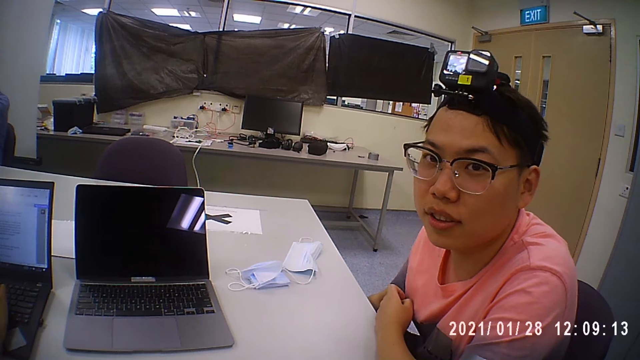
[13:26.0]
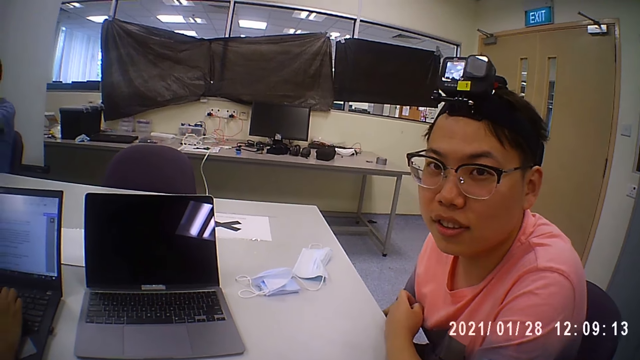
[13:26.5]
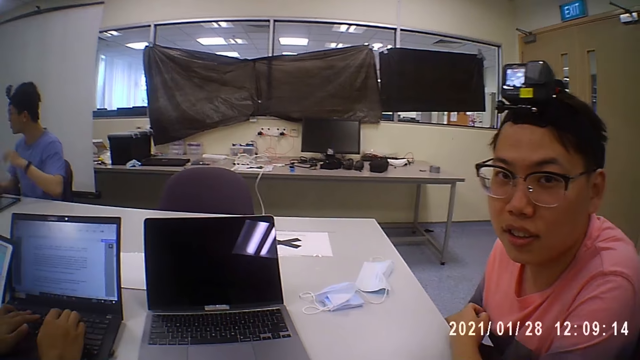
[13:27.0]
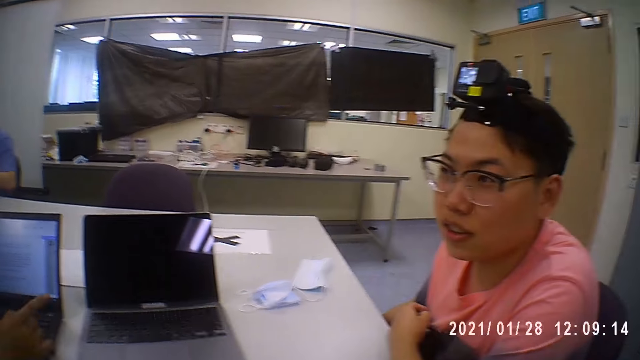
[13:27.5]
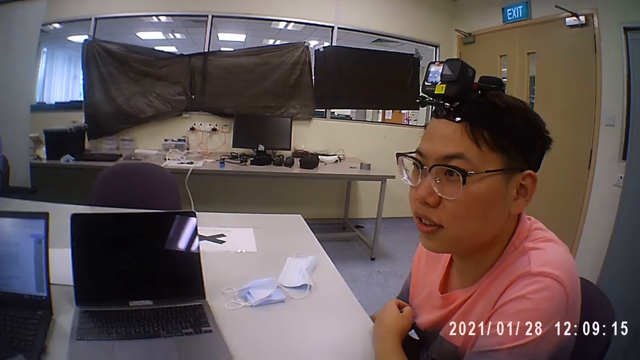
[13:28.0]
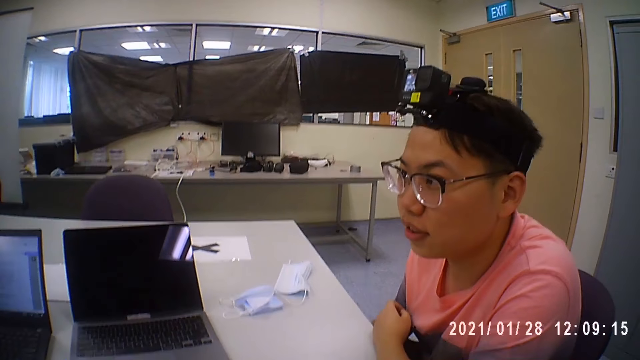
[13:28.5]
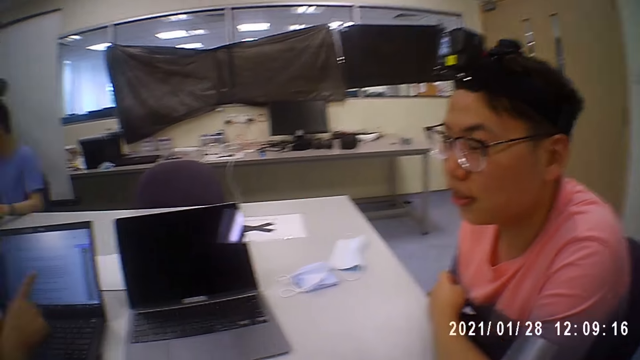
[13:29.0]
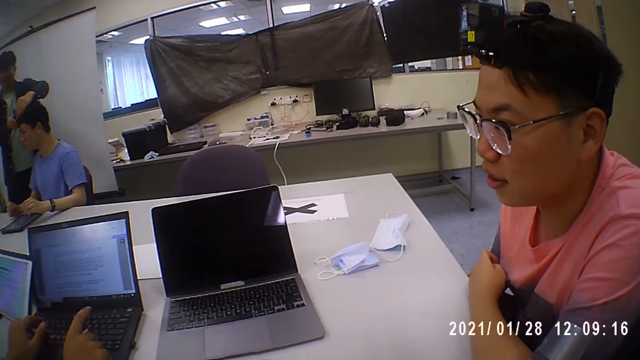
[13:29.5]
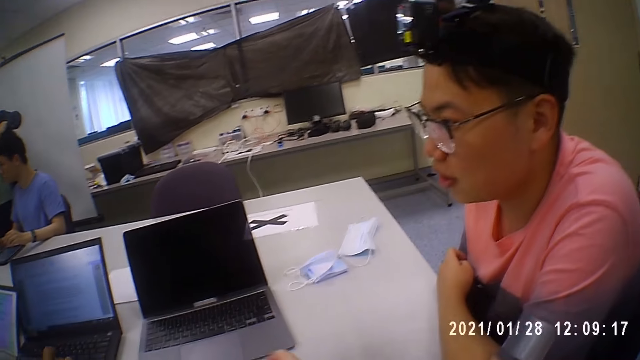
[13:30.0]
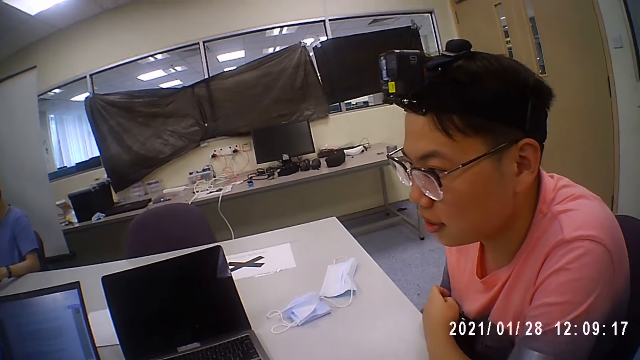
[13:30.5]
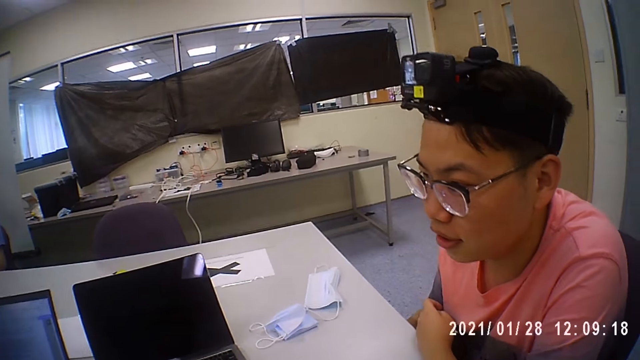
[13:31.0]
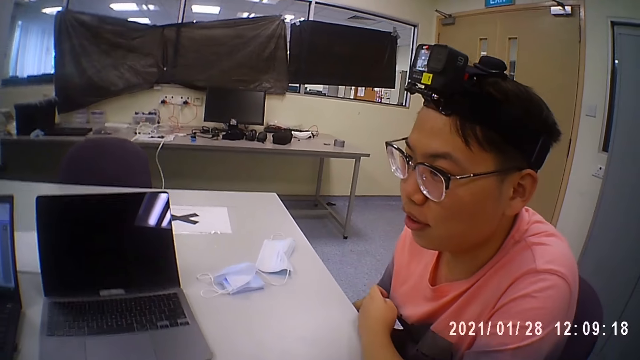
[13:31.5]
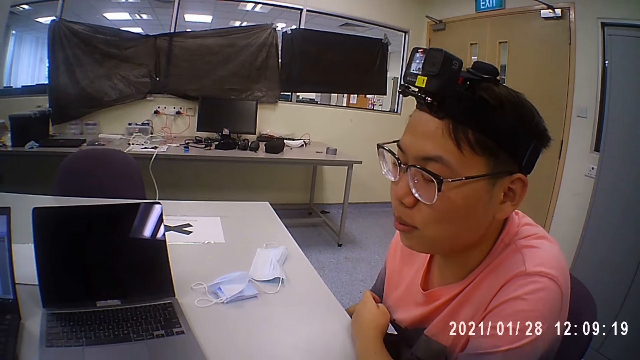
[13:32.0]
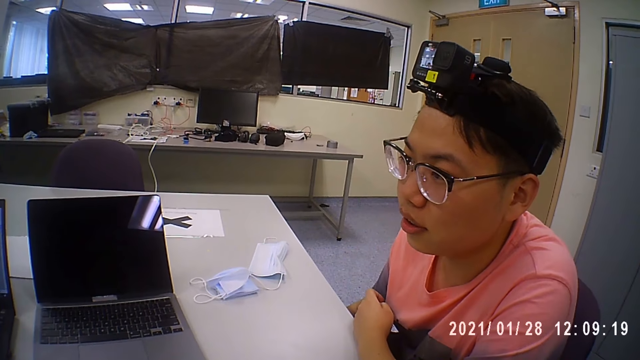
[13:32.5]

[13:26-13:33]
The camera wearer moves his hand, and talks to a man. Another man adjusts a camera on a third man's head with both hands. A fourth man places his right hand on the laptop on the table. The first man talks to the camera wearer.

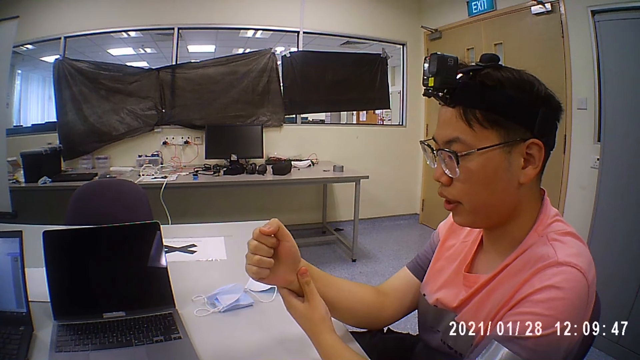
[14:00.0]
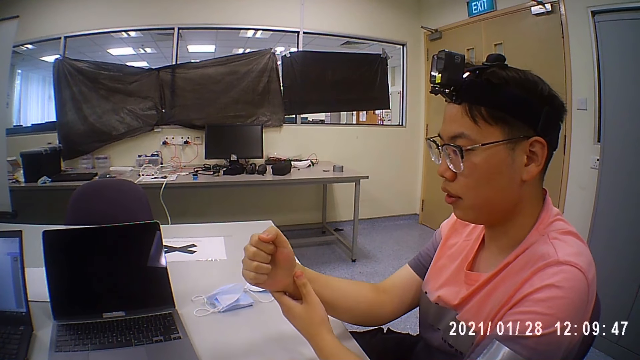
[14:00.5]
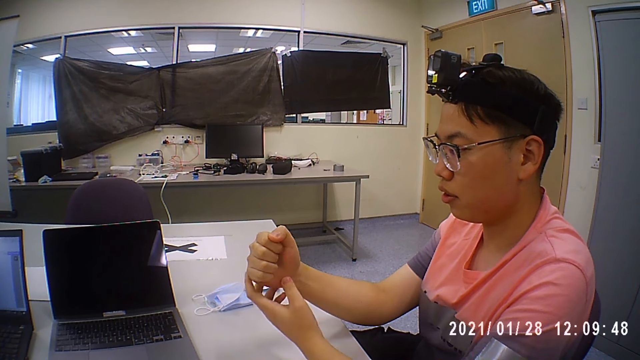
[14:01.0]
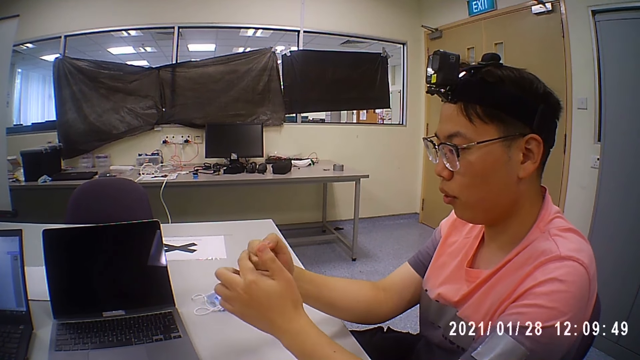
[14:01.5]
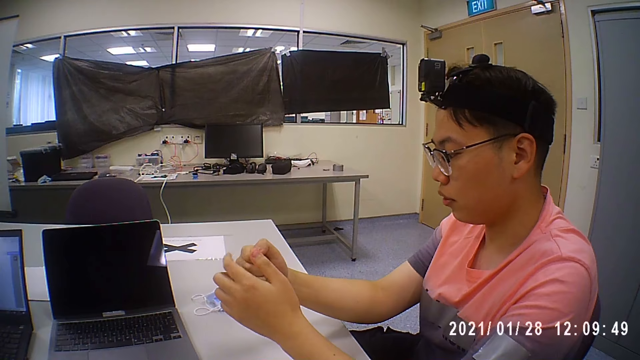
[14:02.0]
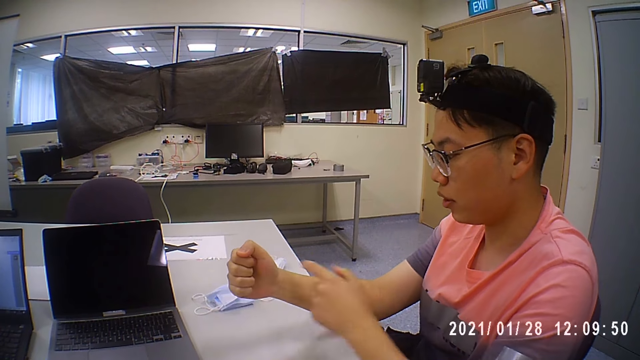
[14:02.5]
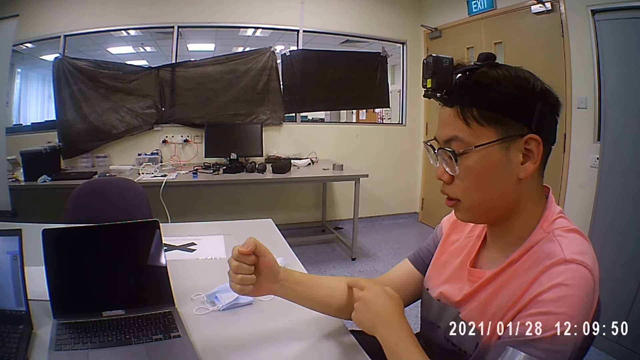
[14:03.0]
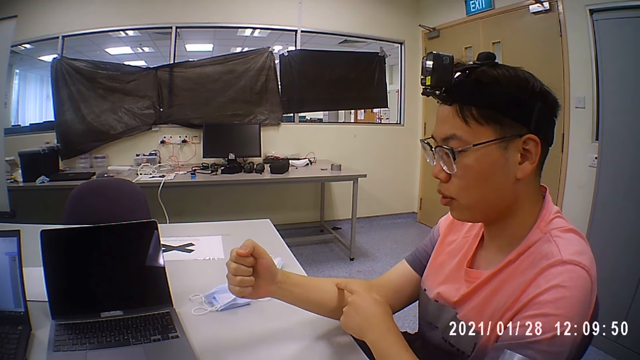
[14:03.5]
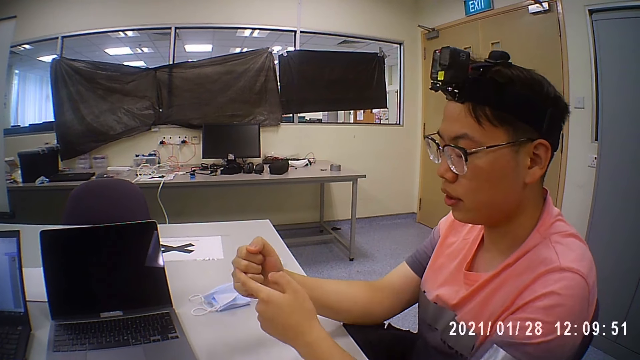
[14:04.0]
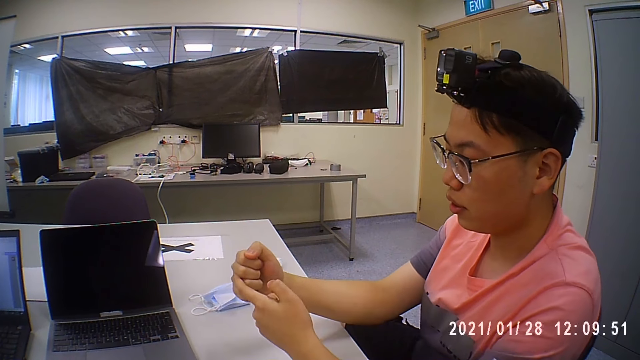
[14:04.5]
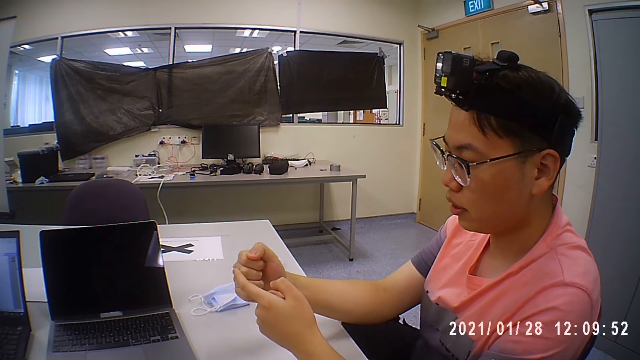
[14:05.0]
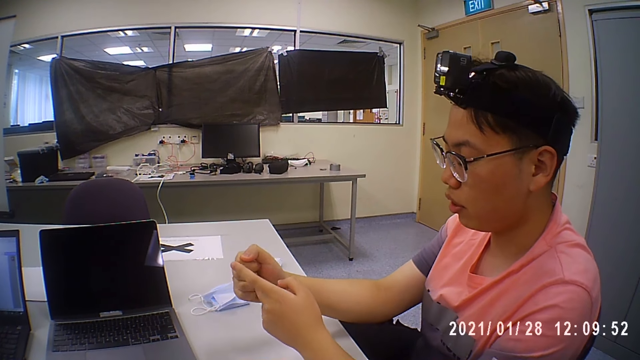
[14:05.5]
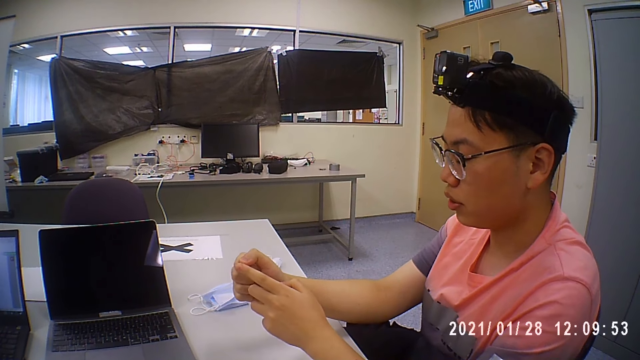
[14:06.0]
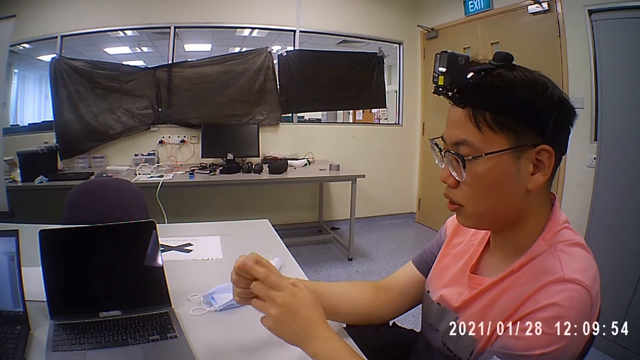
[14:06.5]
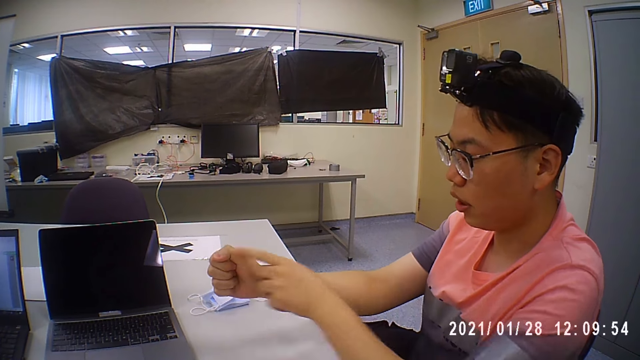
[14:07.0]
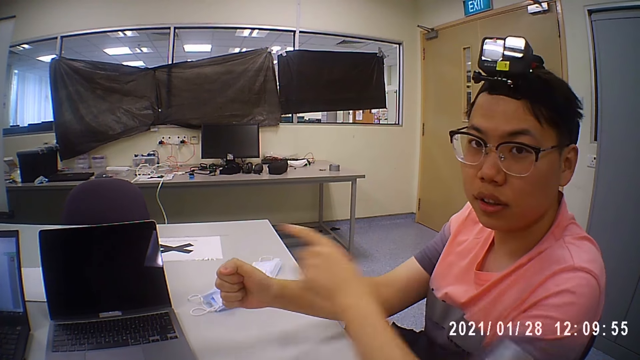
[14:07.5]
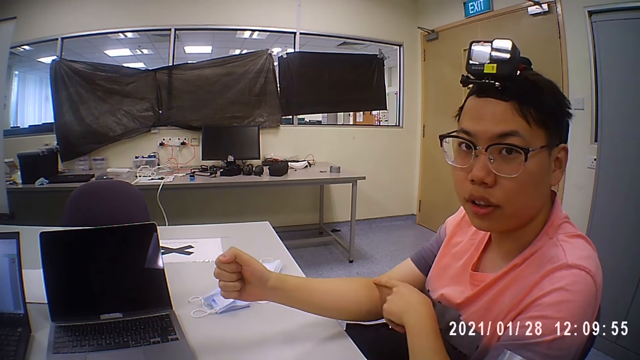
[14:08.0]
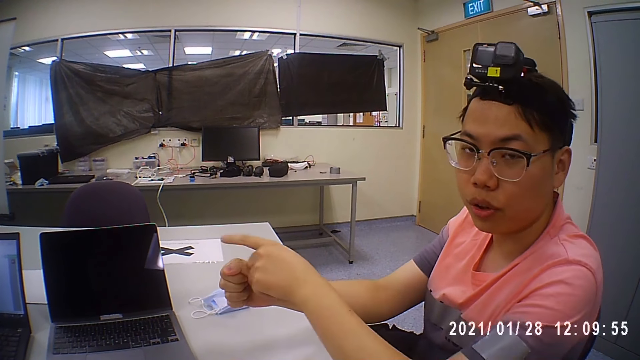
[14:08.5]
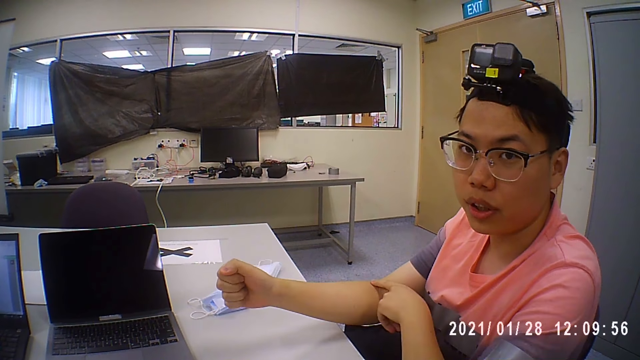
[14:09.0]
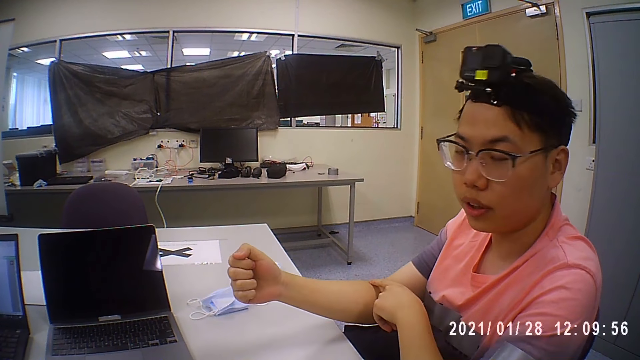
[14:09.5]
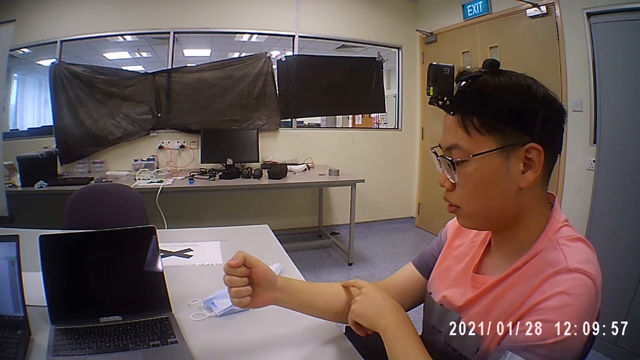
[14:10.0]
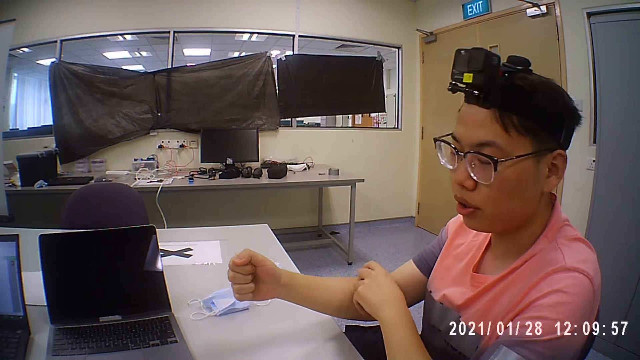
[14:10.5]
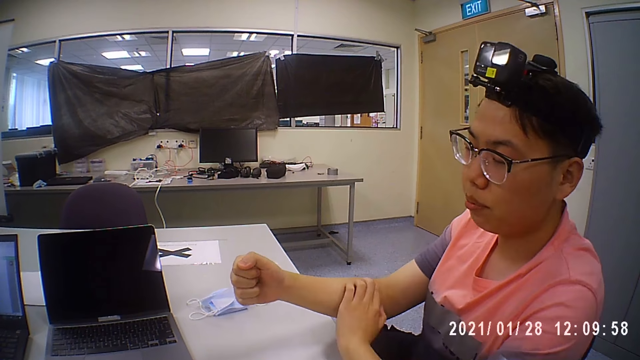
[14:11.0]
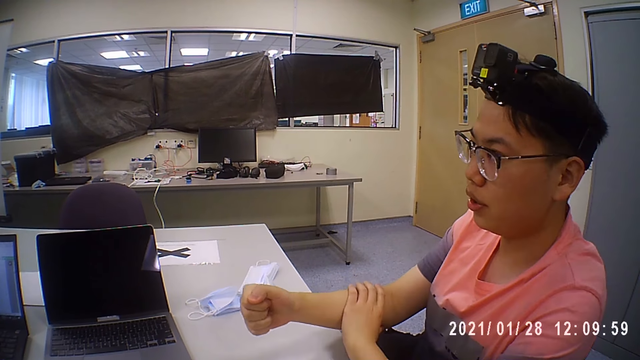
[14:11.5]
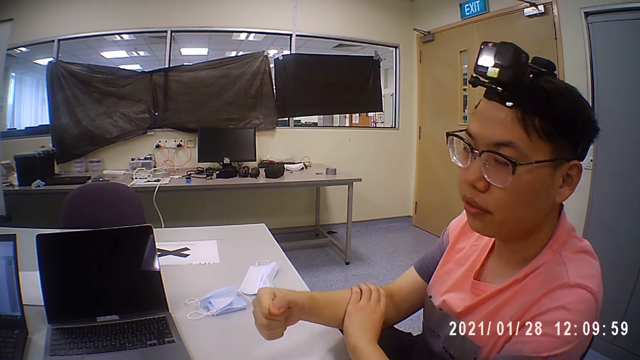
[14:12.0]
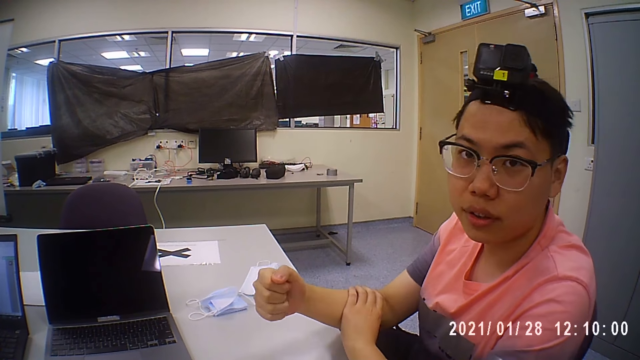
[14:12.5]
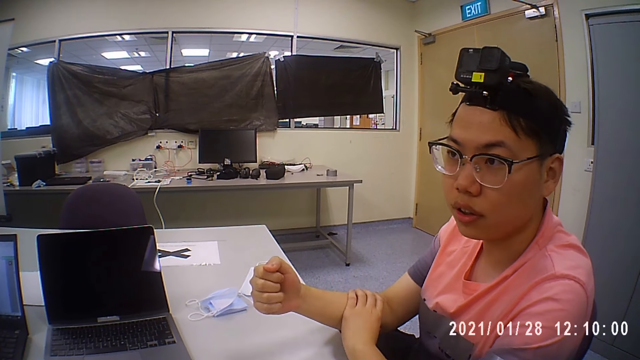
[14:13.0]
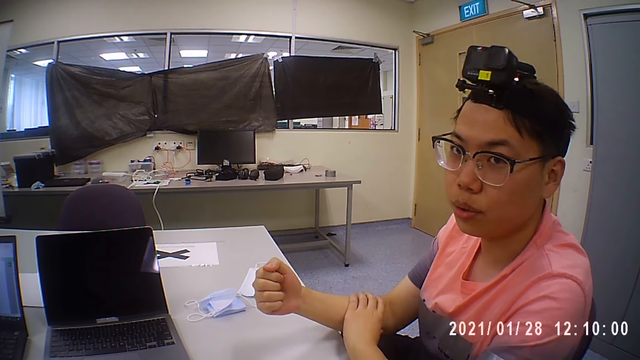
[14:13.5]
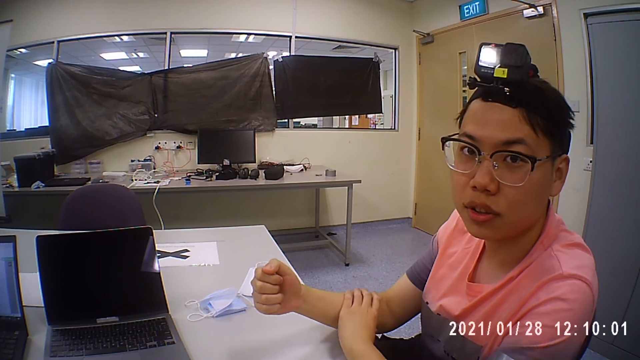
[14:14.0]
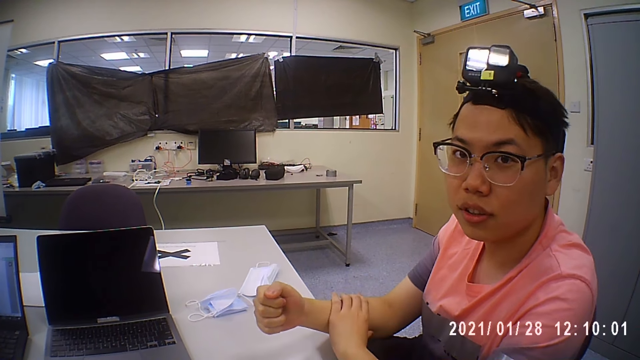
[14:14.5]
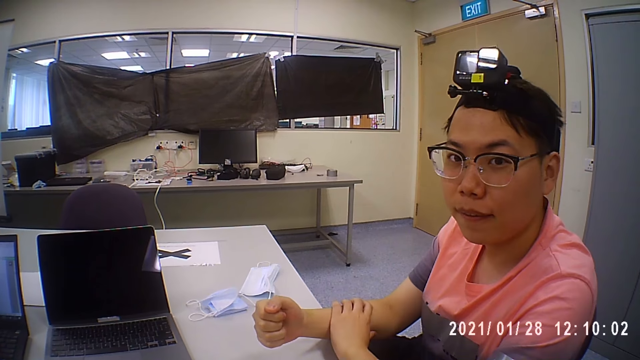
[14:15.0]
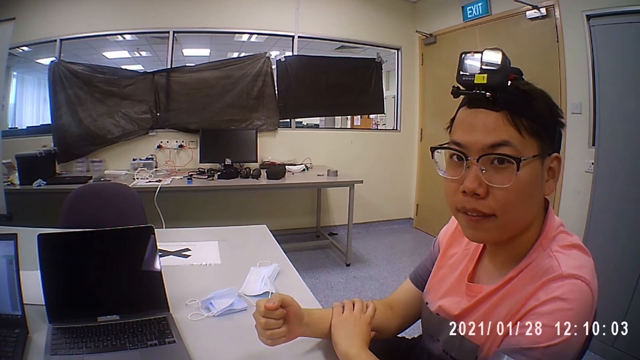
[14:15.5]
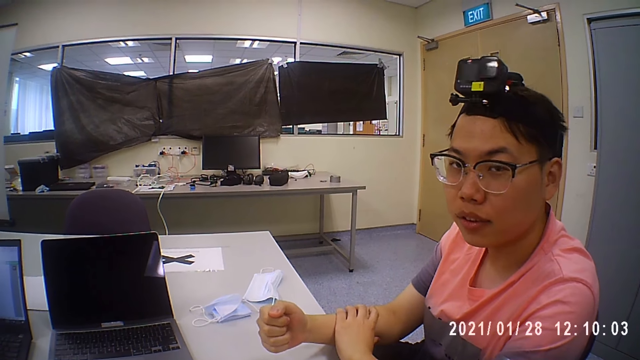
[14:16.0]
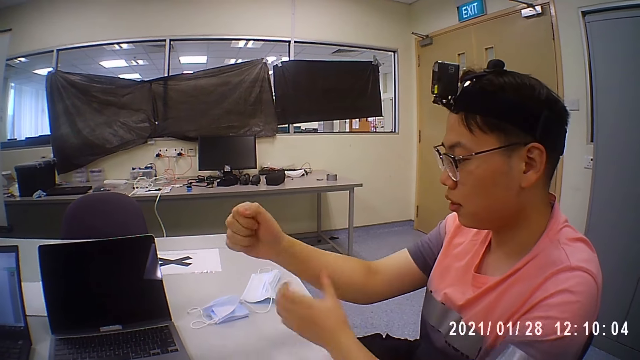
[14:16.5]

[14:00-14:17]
A man touches his right hand with his left hand. The man holds his right hand with his left hand.
